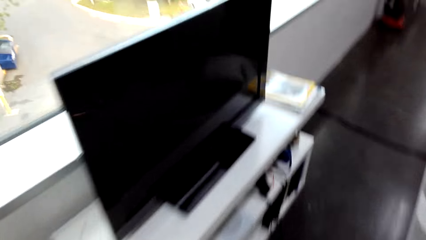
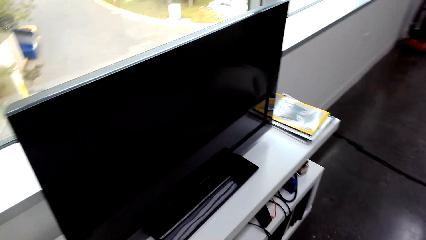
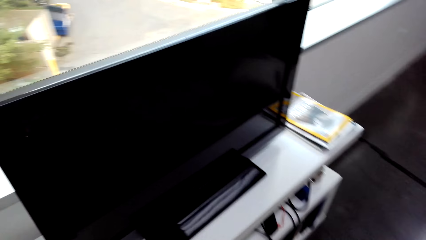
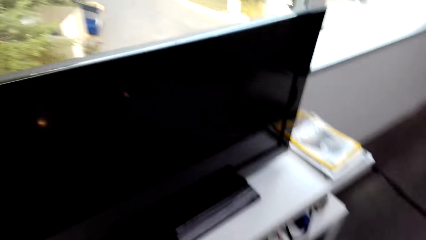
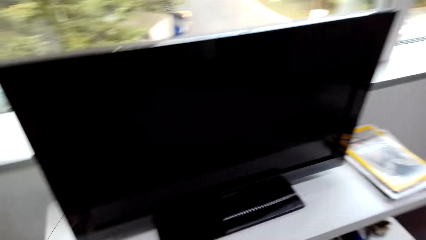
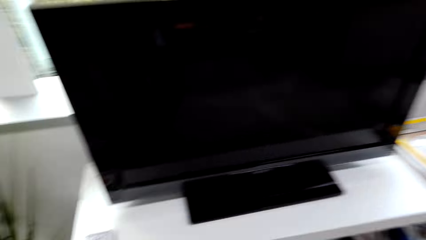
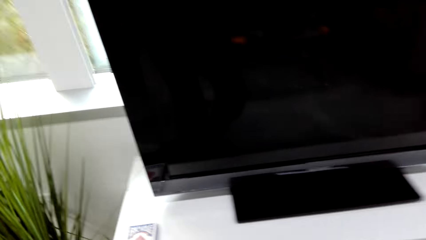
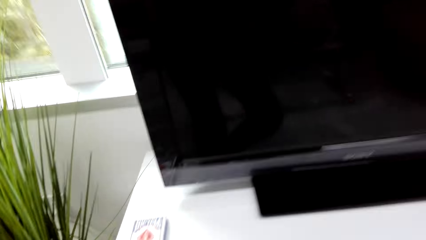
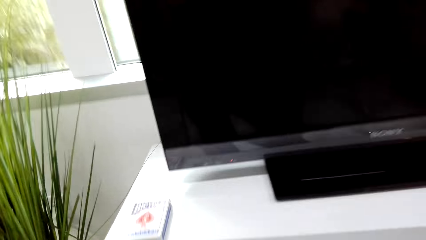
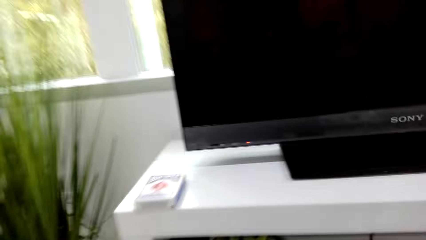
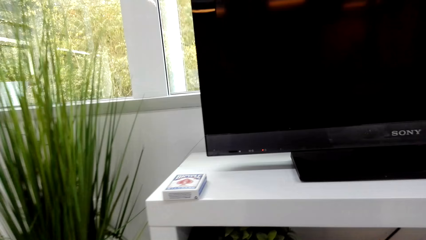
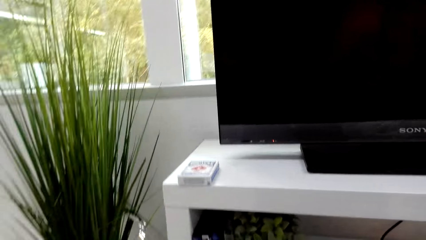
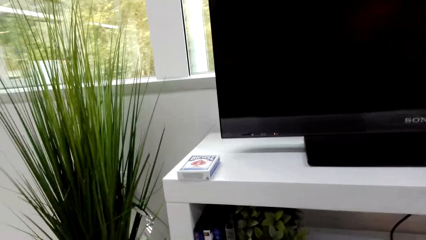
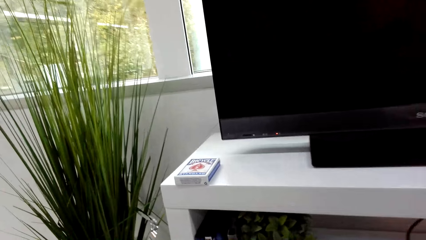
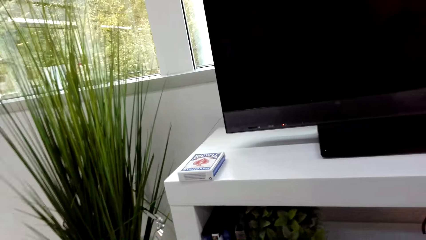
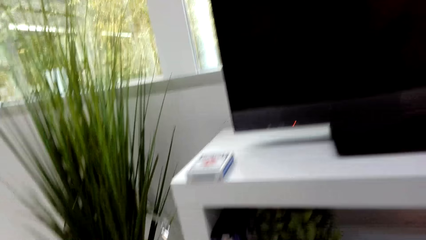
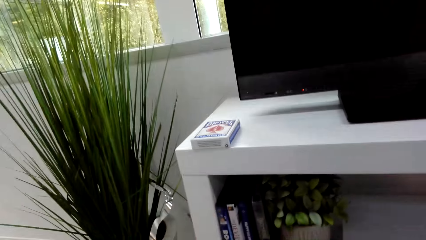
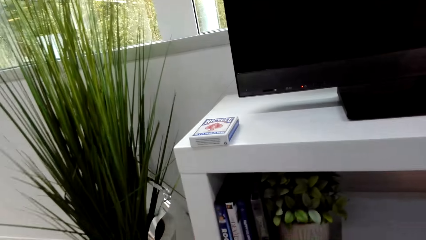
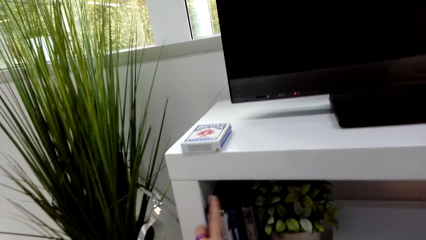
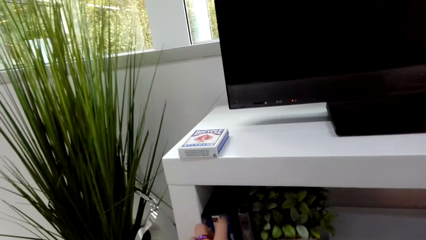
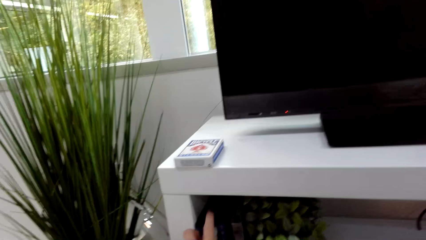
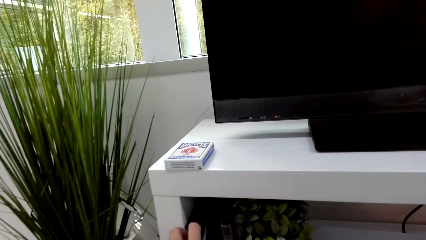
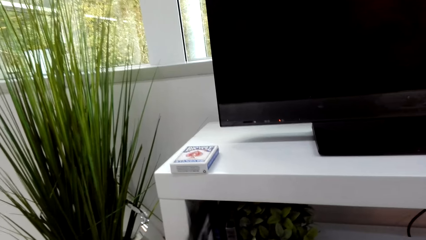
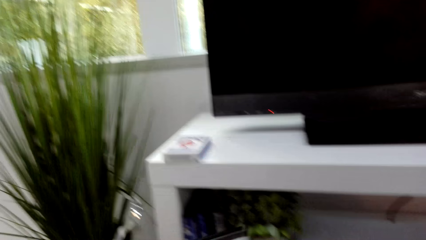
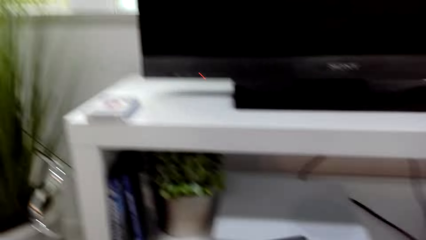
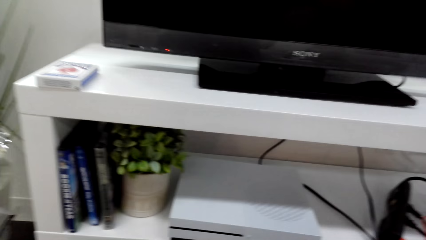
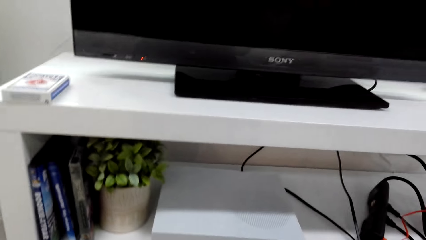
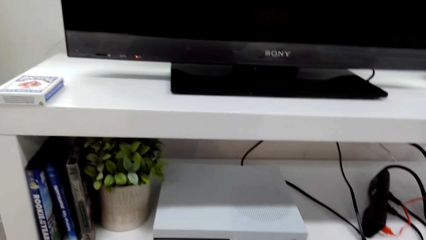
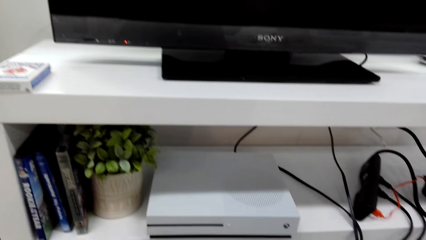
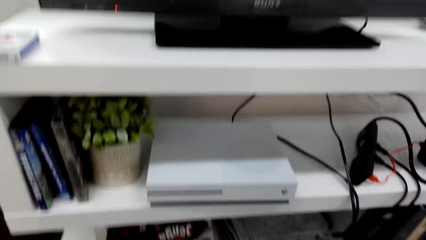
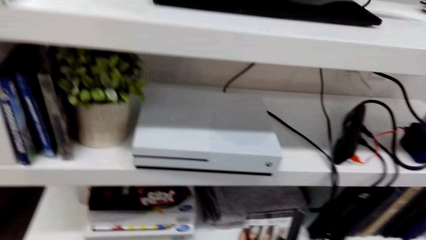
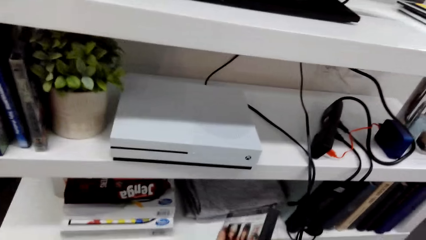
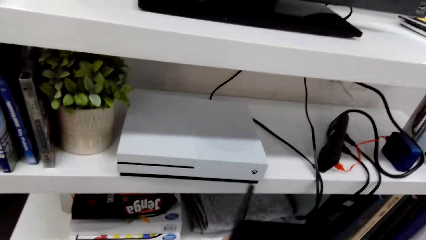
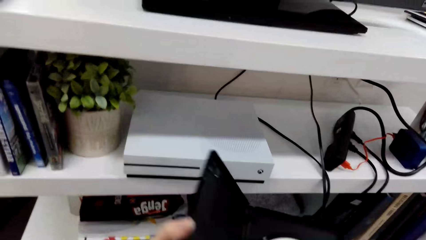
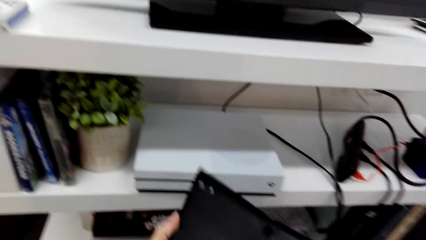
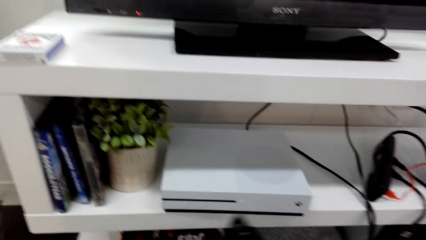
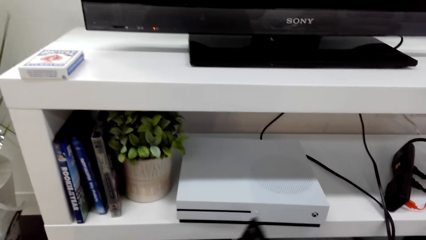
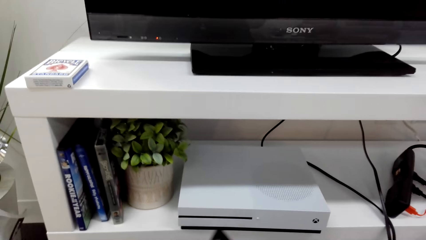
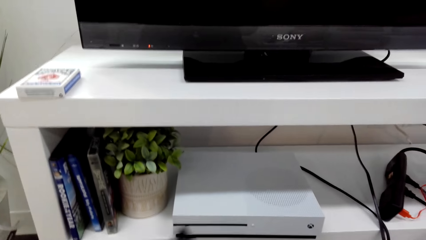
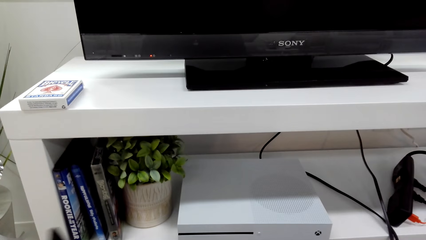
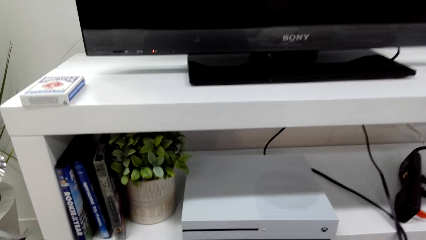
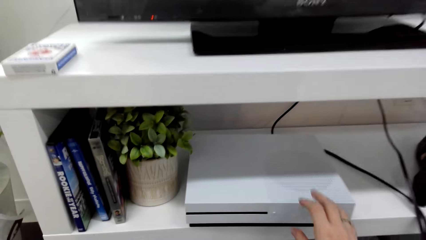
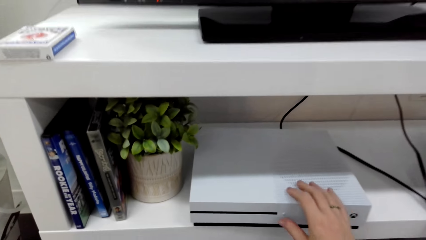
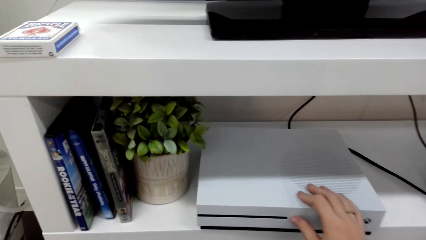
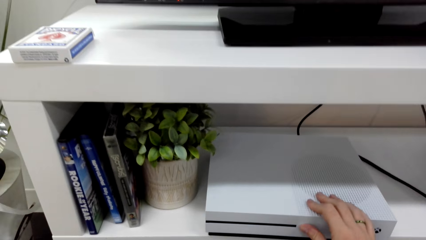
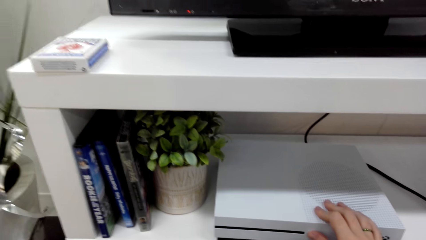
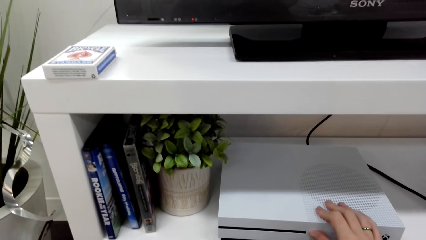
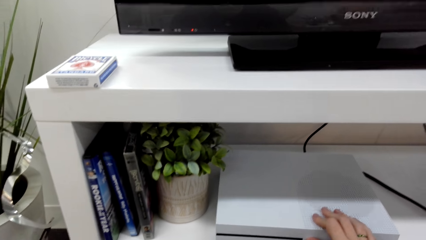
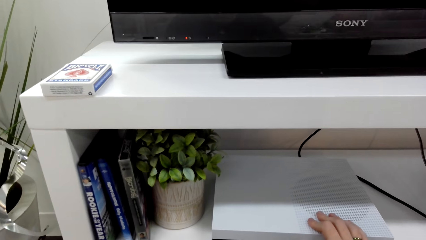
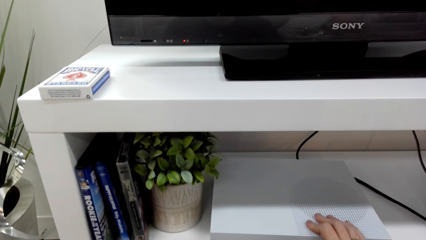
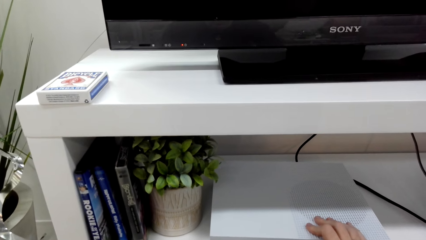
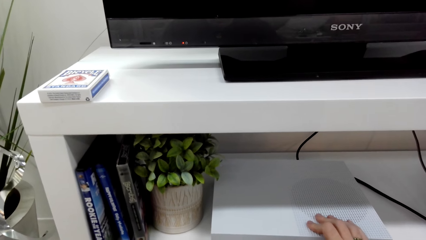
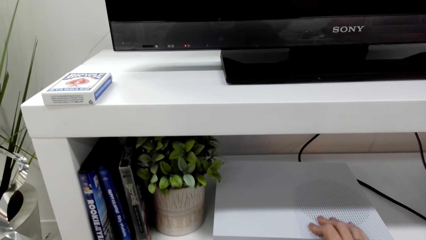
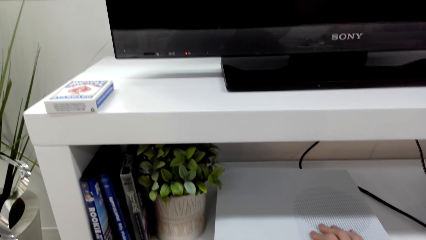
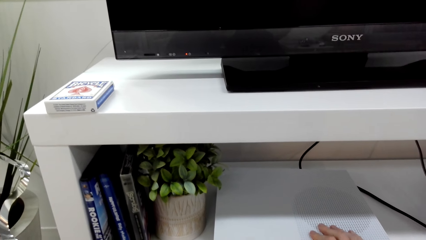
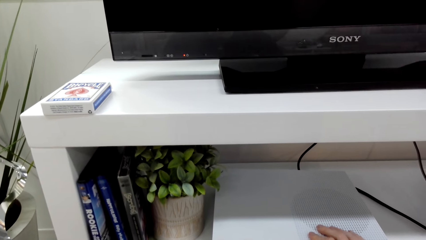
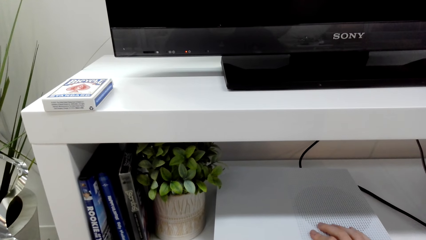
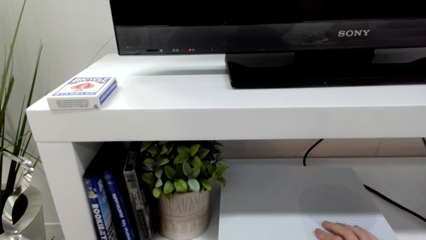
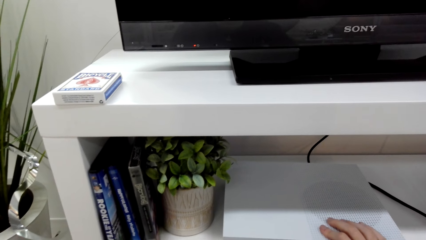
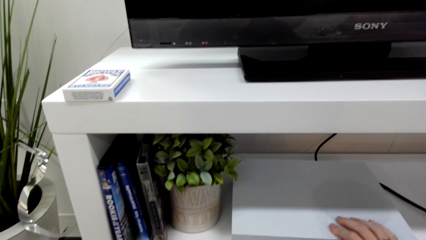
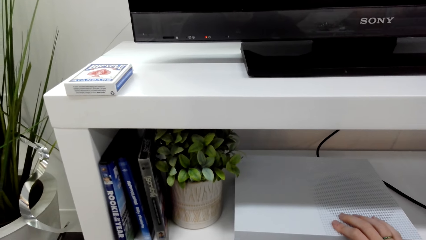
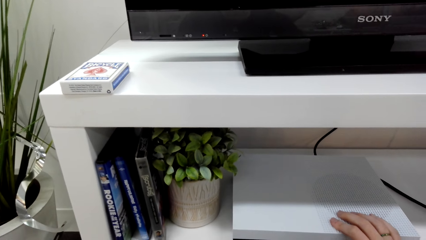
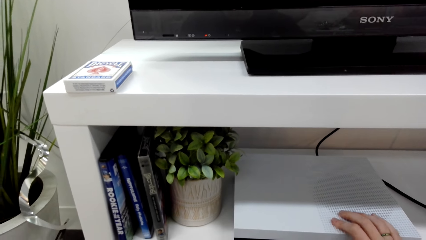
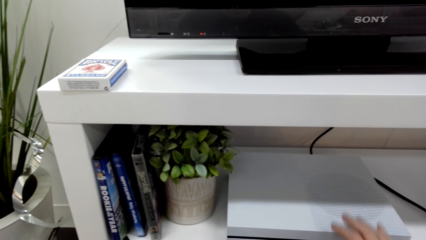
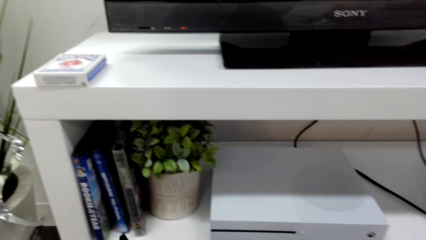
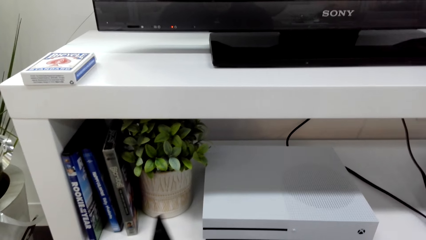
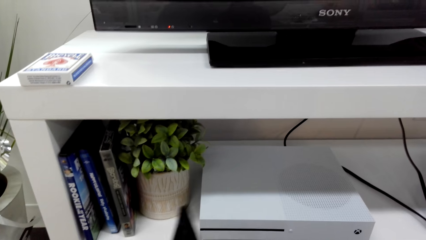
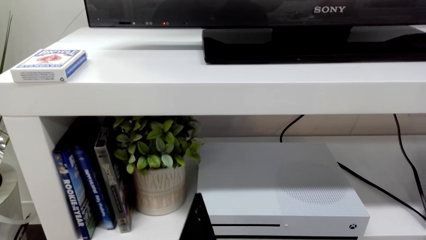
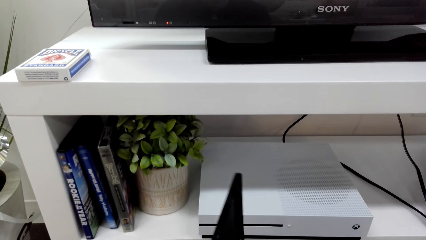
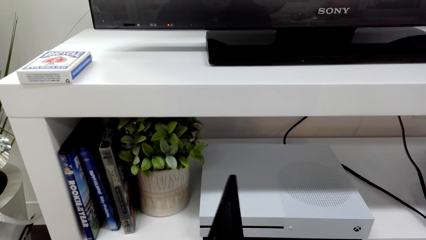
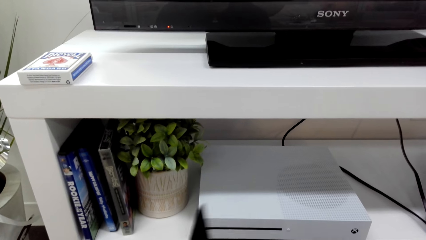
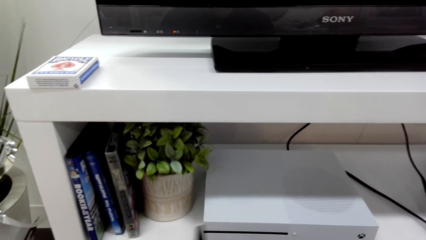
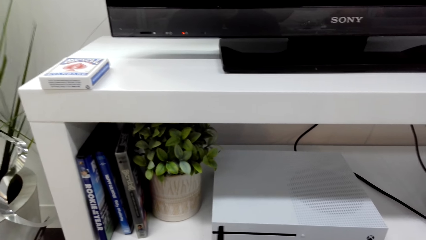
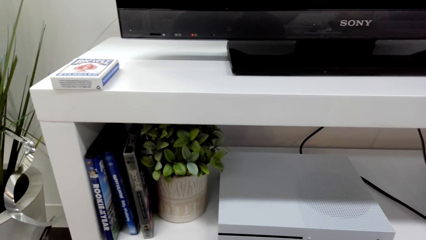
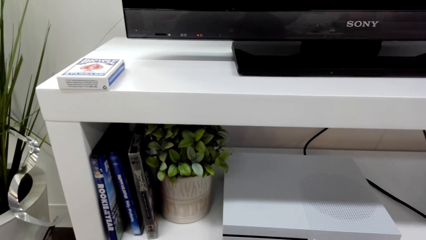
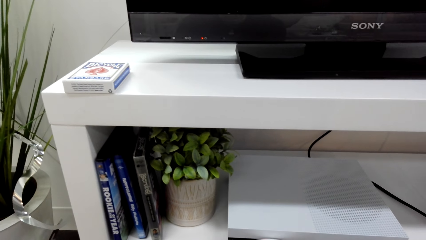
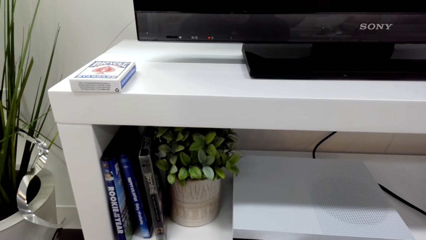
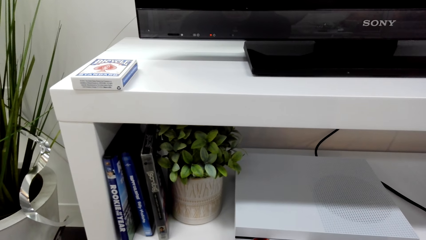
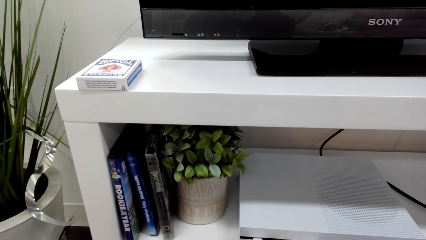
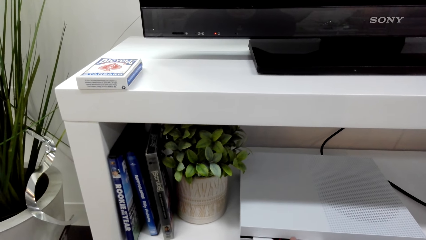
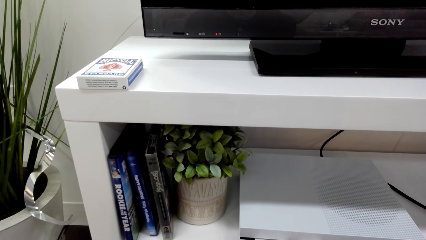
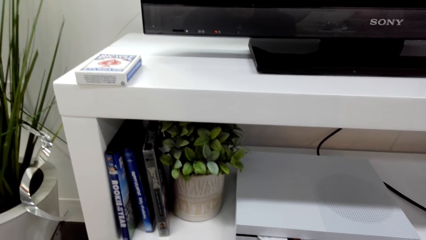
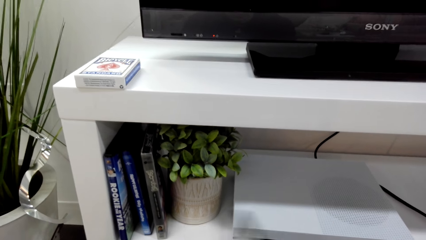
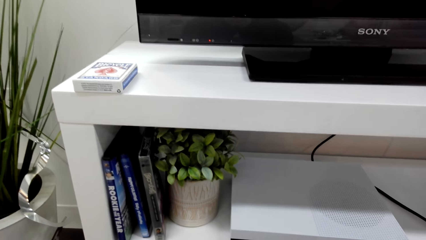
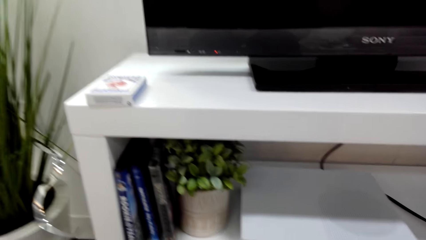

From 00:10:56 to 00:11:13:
The camera wearer grabs a DVD on the shelf. The man converses with the camera wearer. The camera wearer opens the DVD case. The man converses with the camera wearer. The camera wearer operates the DVD player. The man converses with the camera wearer. The camera wearer touches the decoder. They hold the DVD case.
